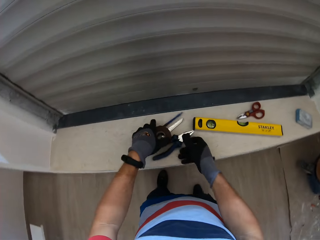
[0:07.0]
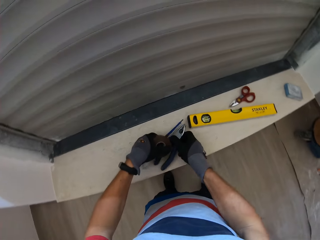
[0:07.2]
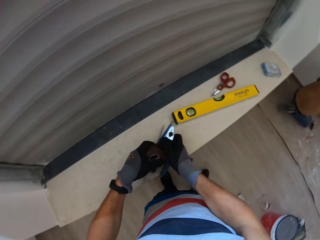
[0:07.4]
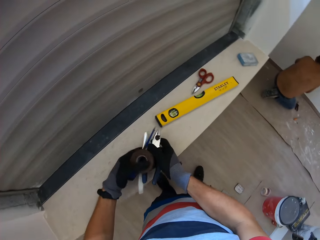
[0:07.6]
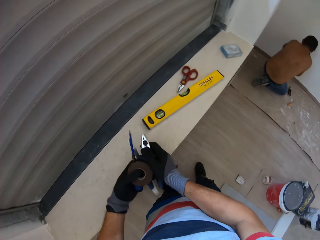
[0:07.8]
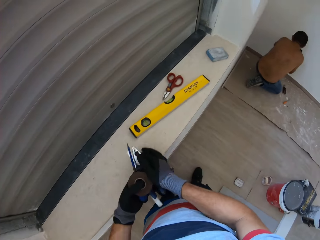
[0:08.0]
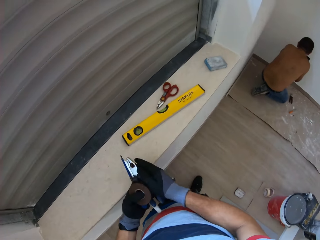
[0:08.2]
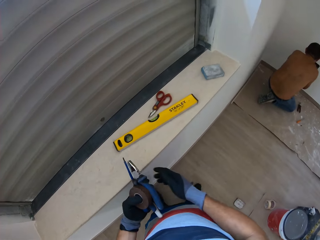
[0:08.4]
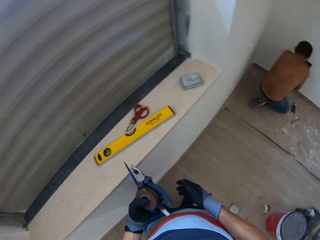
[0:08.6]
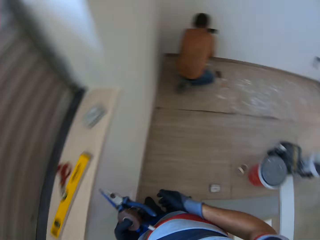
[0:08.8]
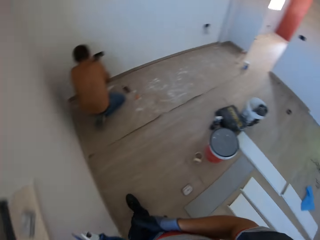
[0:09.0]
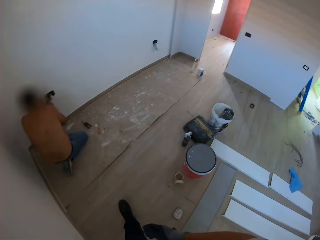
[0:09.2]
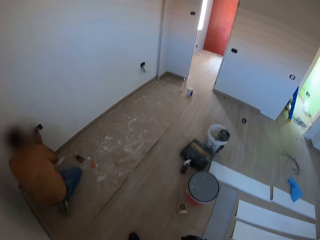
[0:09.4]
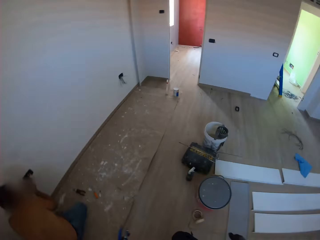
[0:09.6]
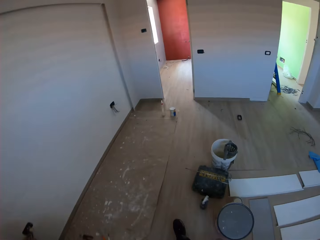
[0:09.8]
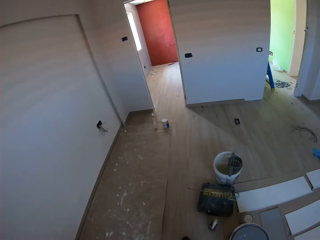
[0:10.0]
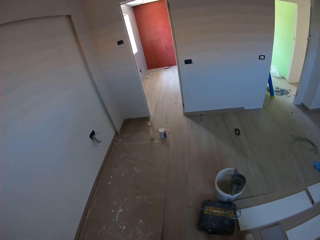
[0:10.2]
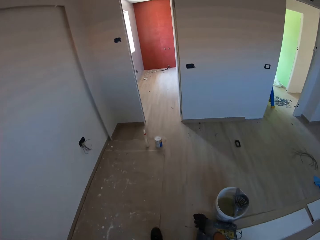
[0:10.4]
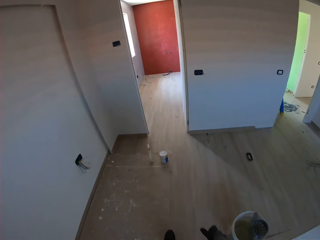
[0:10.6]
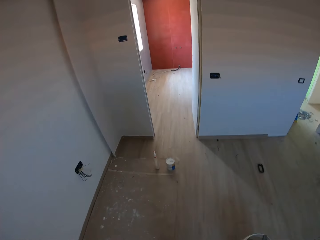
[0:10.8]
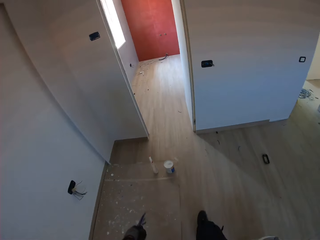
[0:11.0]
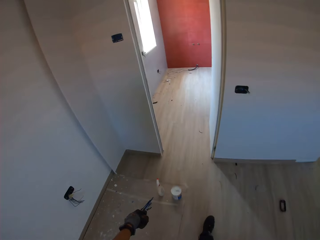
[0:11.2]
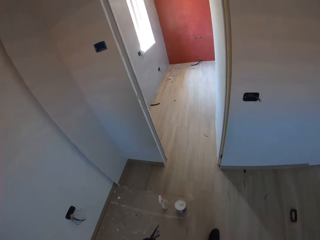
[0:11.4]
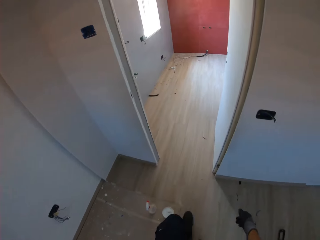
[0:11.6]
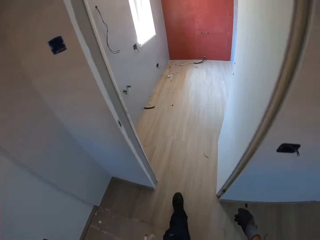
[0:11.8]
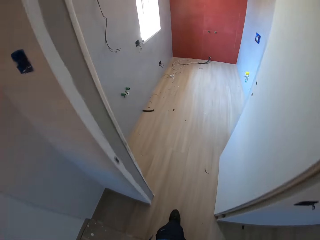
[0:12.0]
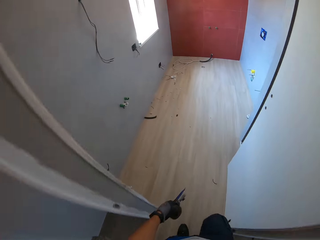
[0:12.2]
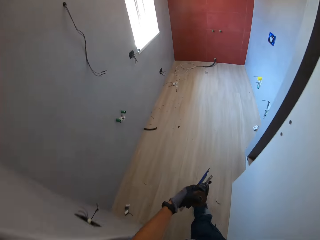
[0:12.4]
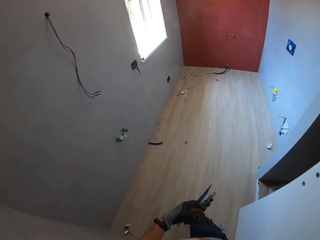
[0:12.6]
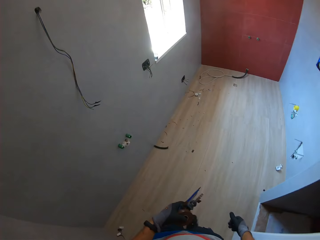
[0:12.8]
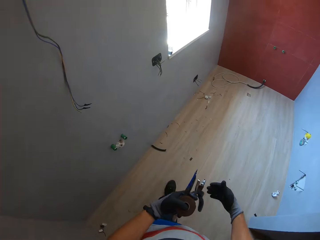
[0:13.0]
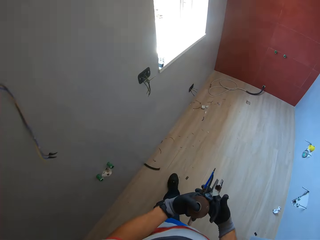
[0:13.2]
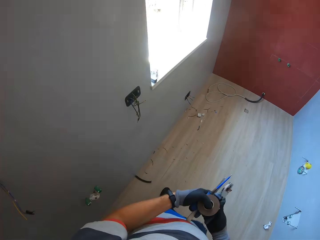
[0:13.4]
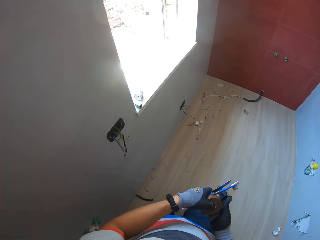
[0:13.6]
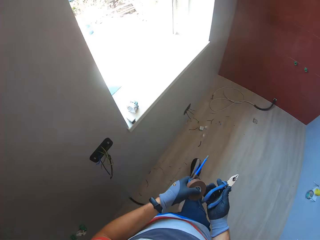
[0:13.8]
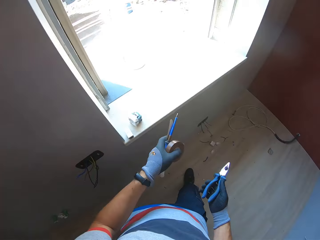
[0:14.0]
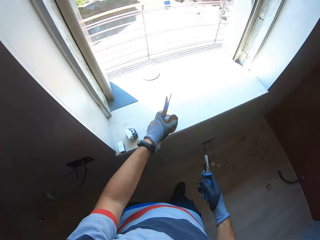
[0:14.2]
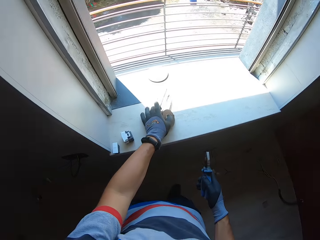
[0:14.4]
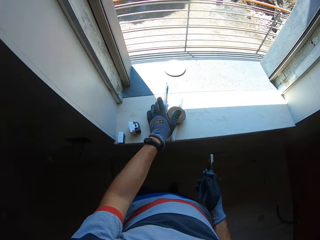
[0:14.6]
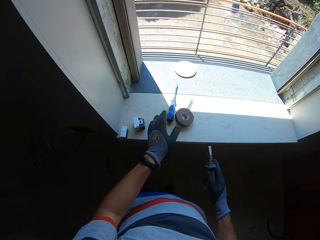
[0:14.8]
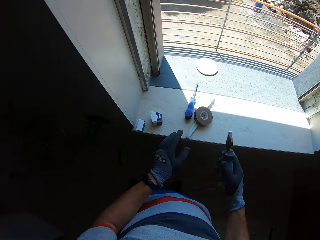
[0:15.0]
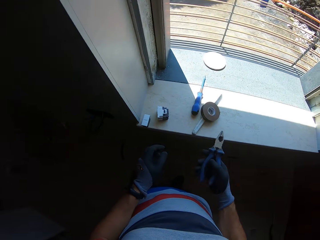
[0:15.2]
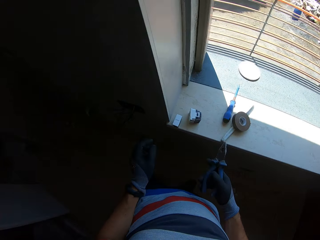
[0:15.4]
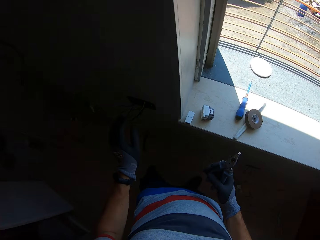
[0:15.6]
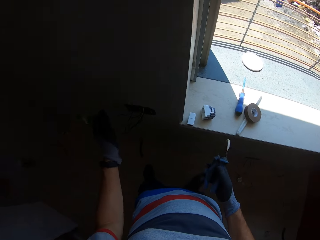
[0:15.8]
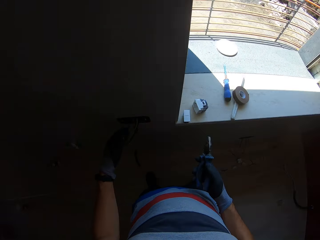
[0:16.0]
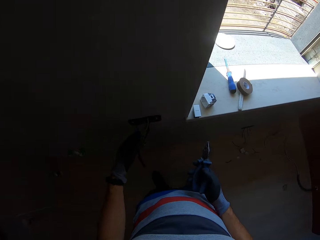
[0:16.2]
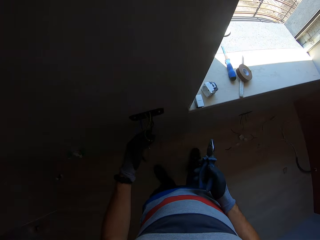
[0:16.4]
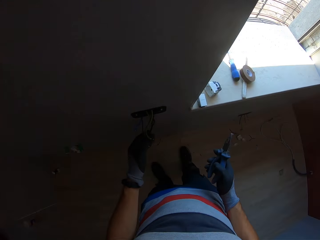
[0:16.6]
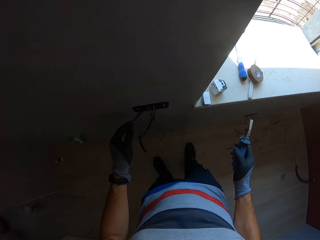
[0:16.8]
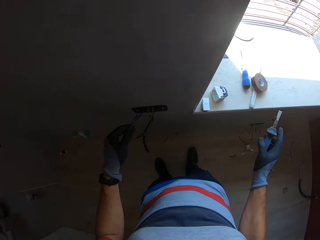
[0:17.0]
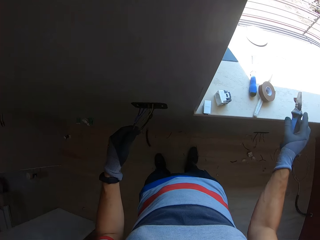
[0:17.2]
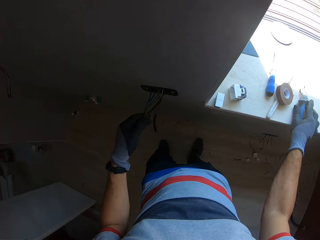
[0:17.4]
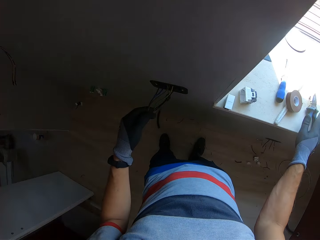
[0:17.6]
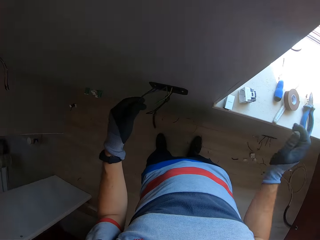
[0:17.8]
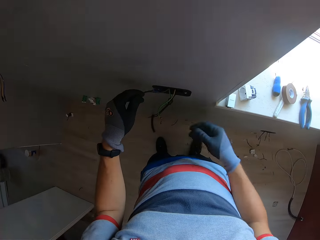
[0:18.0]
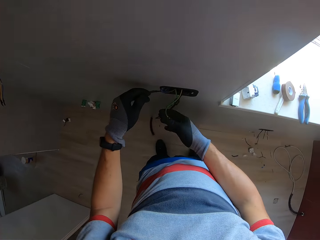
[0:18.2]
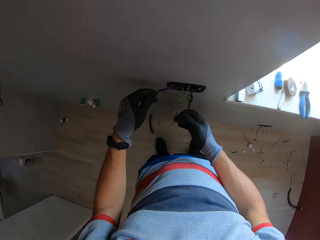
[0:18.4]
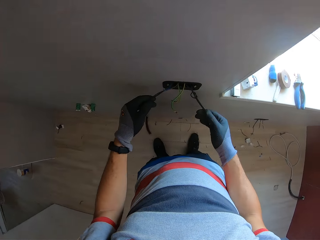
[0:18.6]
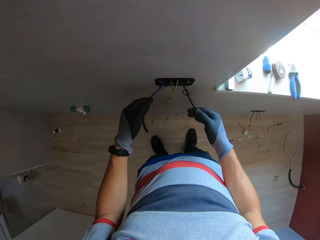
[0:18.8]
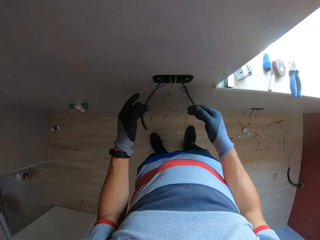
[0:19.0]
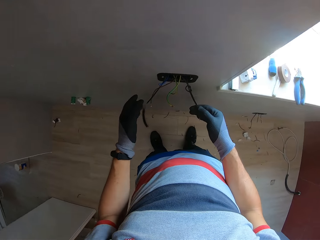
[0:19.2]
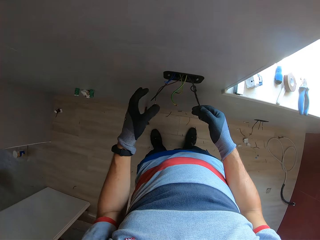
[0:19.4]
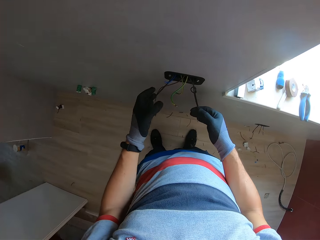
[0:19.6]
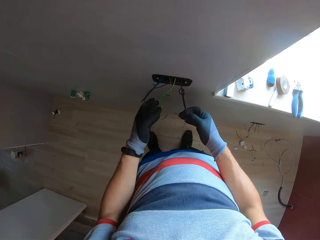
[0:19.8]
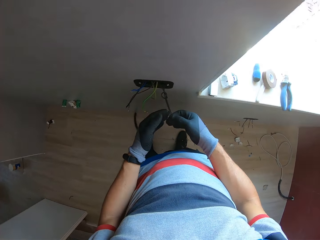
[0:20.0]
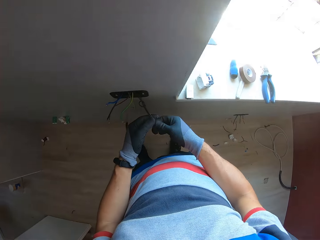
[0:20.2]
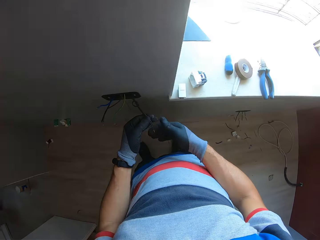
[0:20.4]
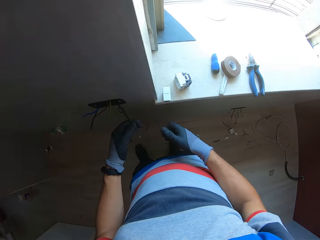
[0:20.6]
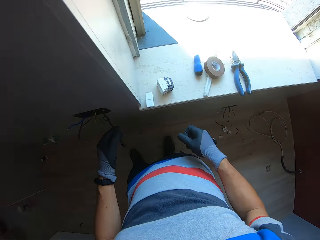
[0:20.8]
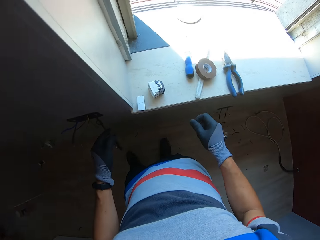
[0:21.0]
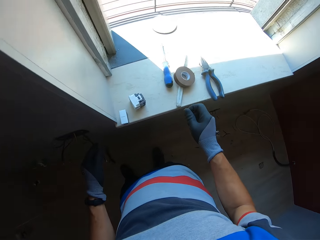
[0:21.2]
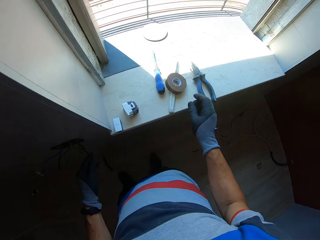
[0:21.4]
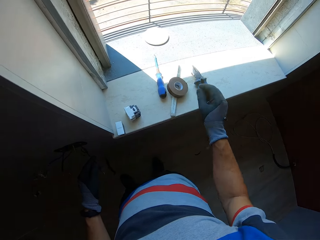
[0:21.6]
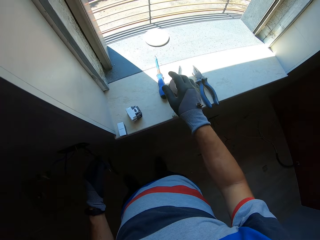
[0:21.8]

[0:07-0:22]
The camera wearer picks up the pliers, tape, screwdriver and sculpture. A man bends down. The camera wearer walks around the house. They put down the tape, screwdriver and sculpture. They hold the wire. They put down the pliers.

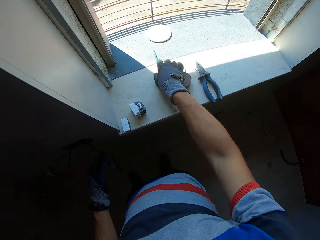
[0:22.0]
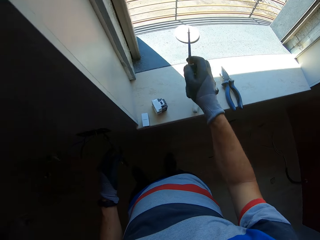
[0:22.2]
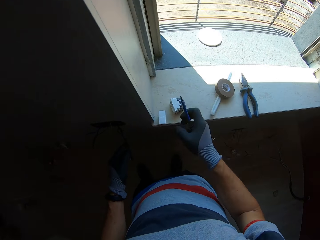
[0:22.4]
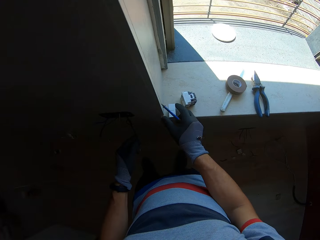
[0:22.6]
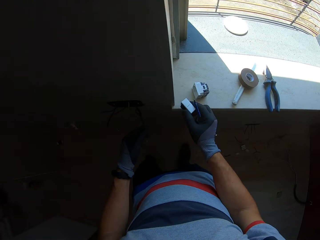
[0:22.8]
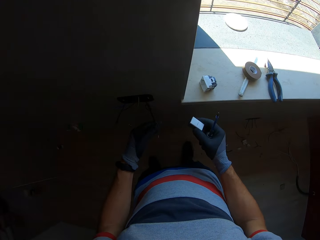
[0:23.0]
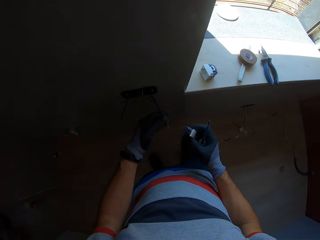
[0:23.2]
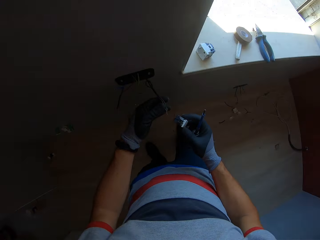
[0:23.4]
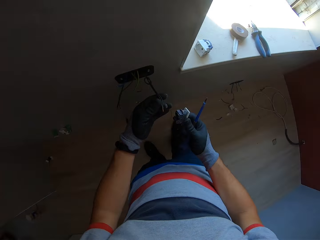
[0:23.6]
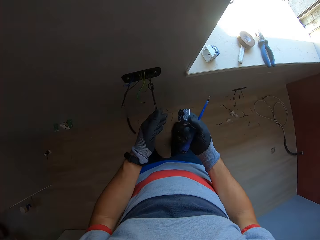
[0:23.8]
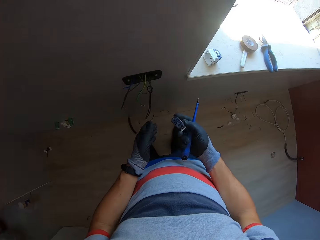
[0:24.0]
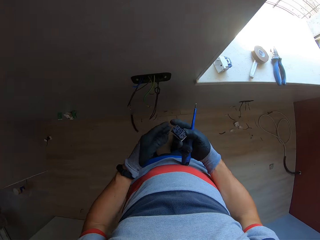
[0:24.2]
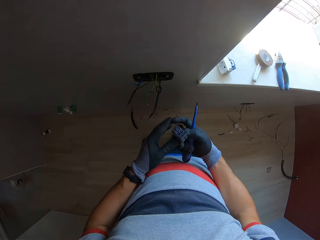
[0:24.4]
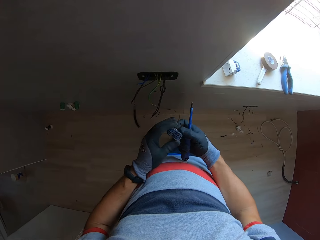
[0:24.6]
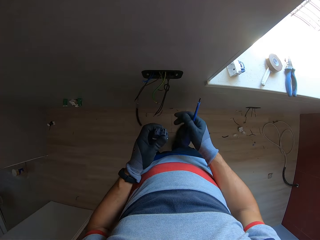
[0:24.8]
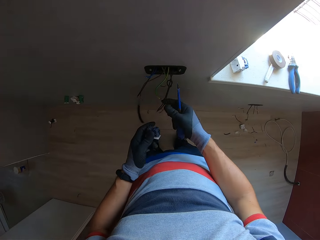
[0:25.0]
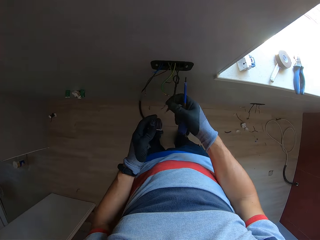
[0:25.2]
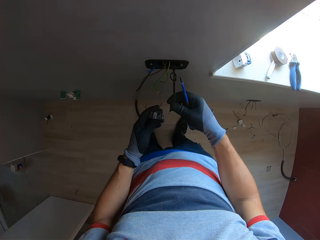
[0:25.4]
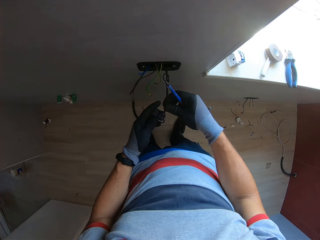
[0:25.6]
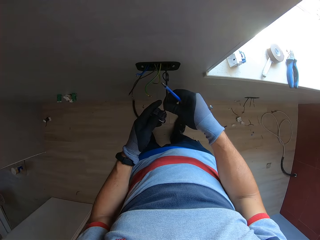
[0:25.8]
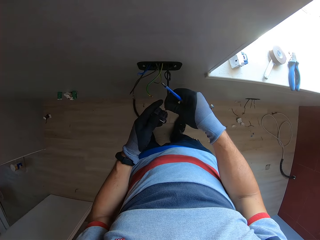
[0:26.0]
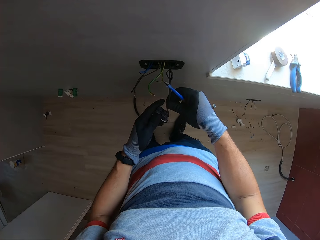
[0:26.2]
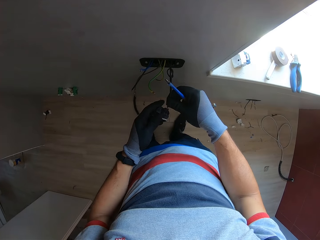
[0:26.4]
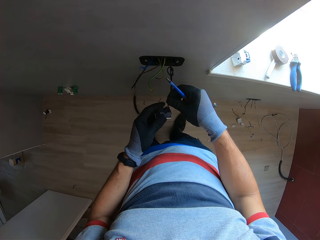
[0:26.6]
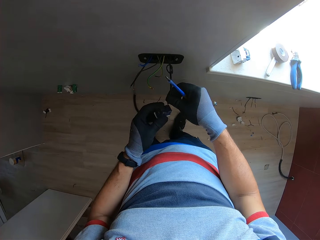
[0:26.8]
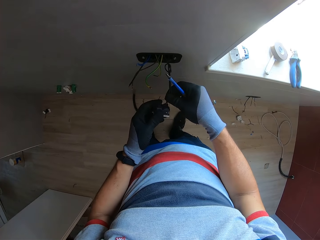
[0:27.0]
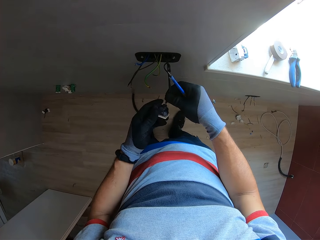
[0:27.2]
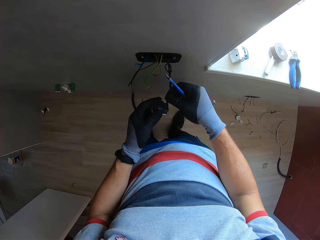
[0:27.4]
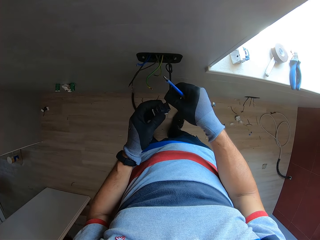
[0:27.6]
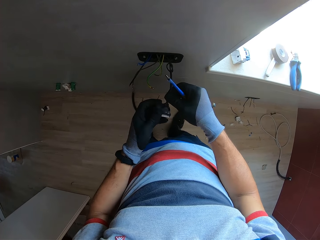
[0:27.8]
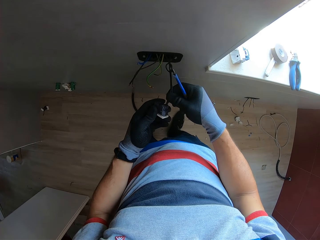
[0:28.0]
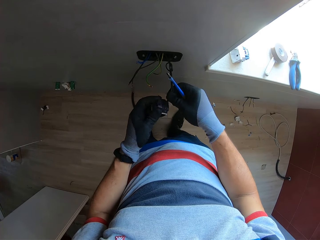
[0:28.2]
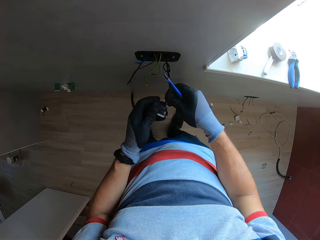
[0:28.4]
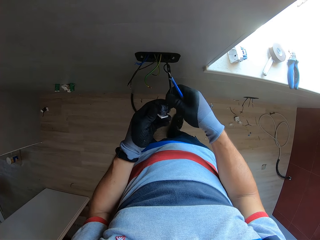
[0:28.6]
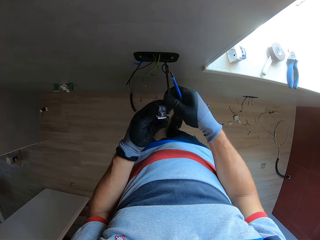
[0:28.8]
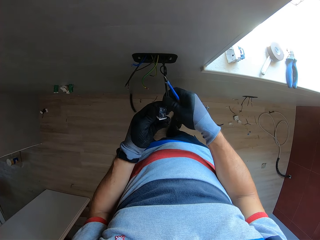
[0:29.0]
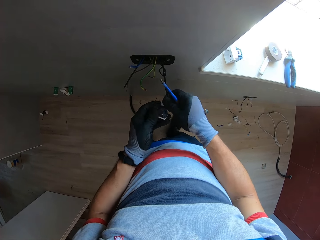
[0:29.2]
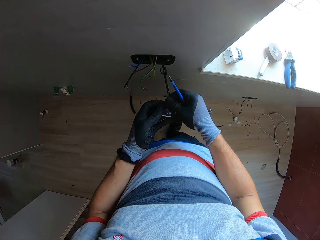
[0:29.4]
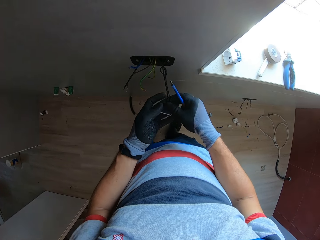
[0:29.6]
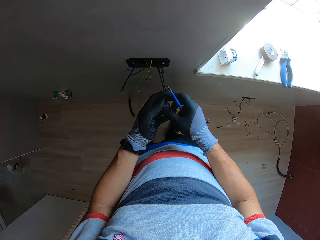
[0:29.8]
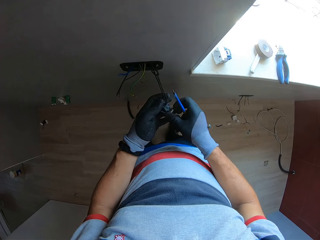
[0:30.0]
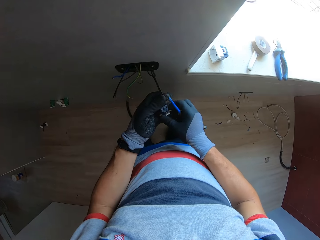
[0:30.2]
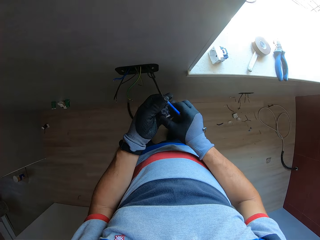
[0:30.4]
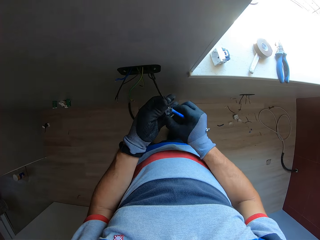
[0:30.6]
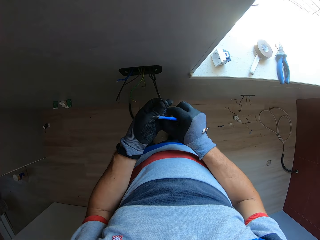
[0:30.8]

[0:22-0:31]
The camera wearer picks up a screwdriver. They take a socket. They plug a wire into the socket.
